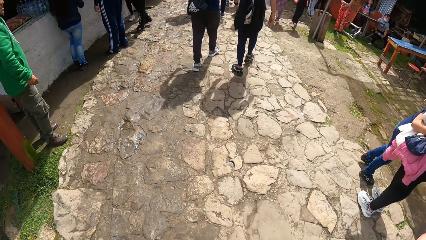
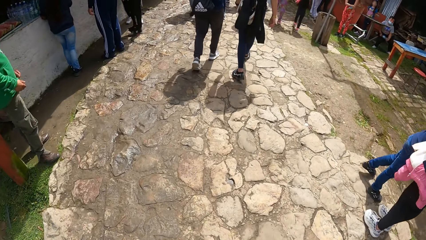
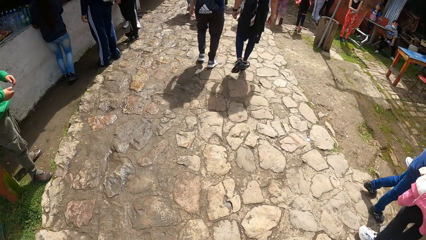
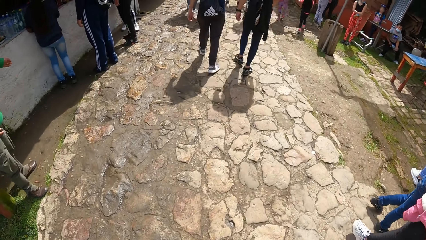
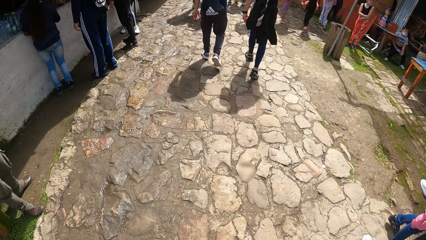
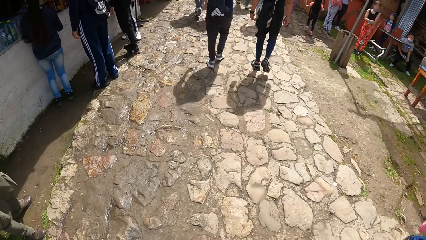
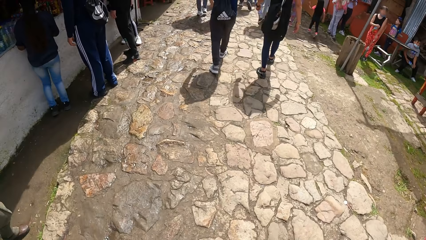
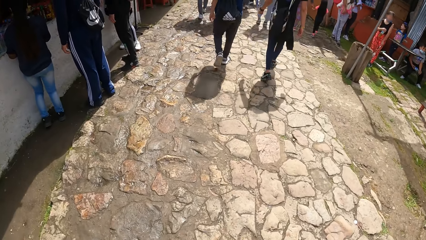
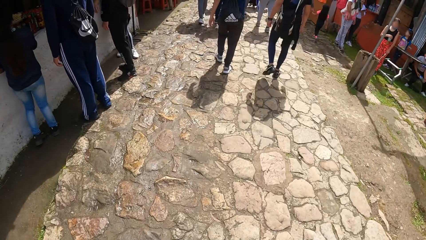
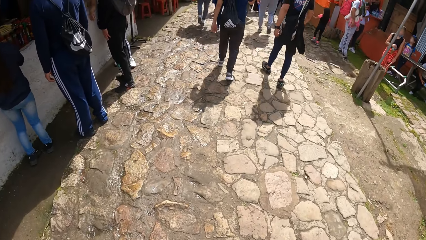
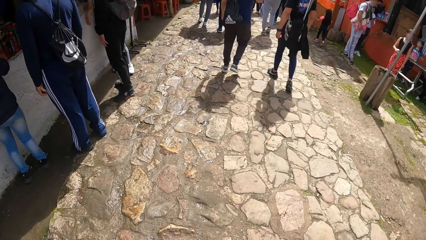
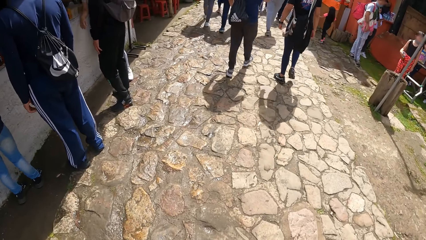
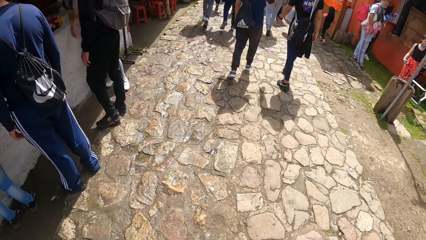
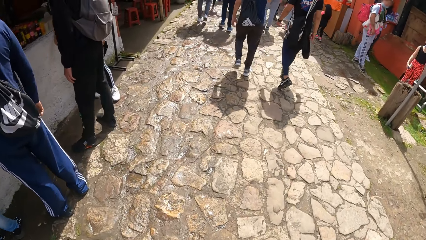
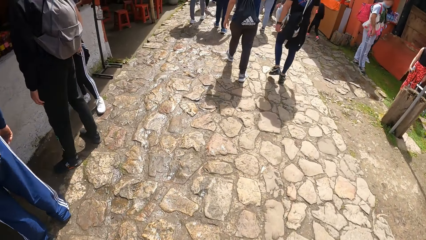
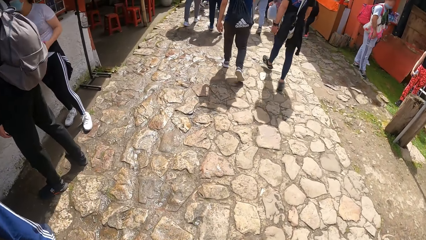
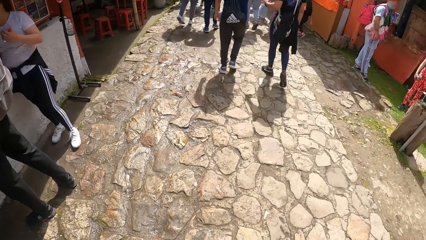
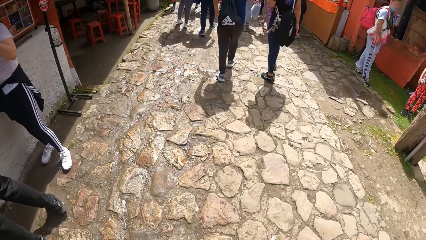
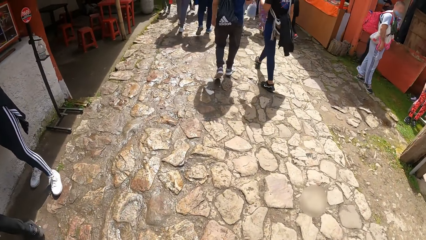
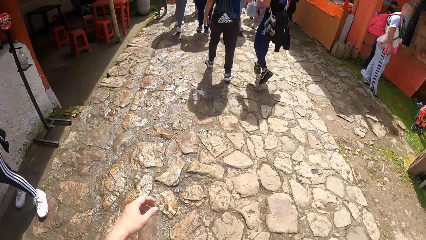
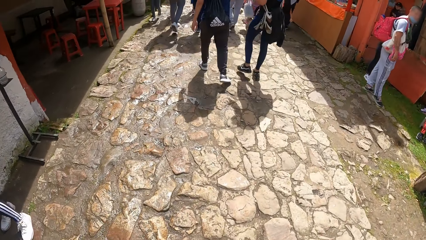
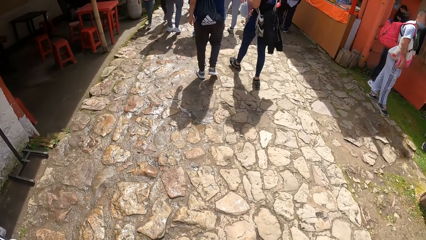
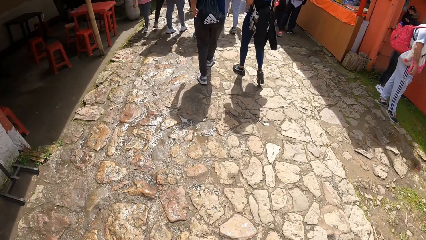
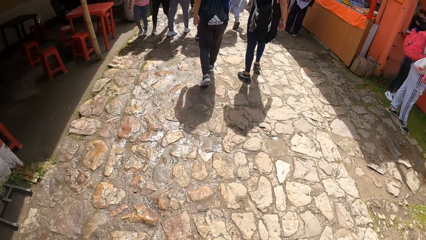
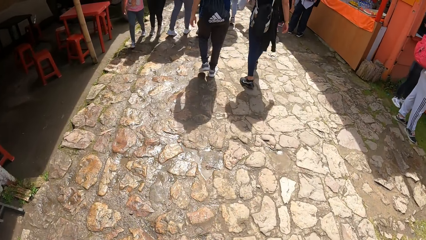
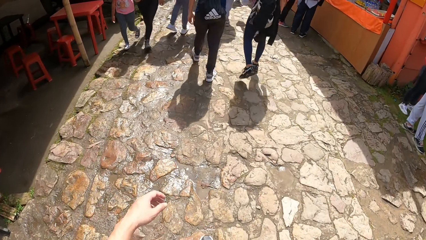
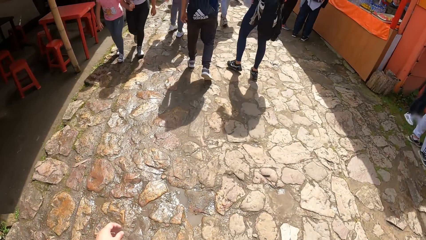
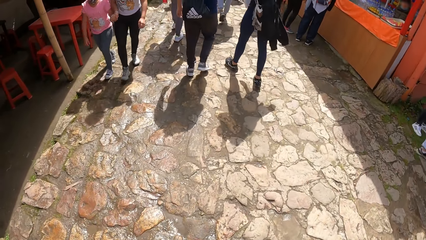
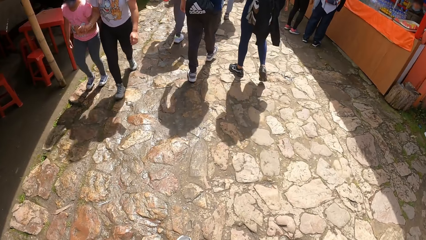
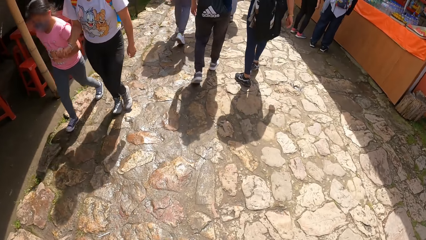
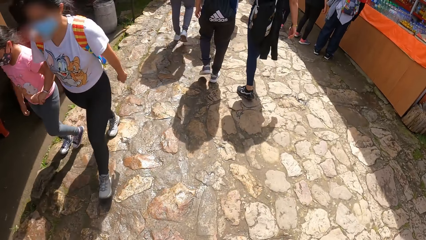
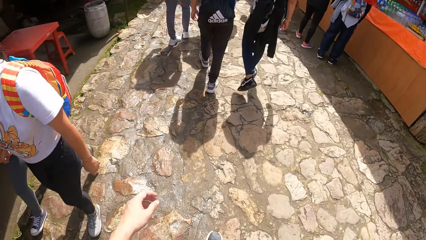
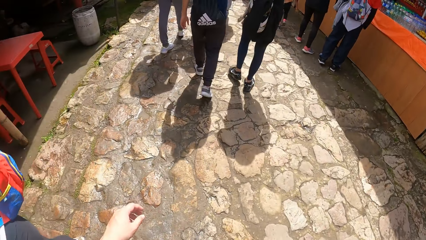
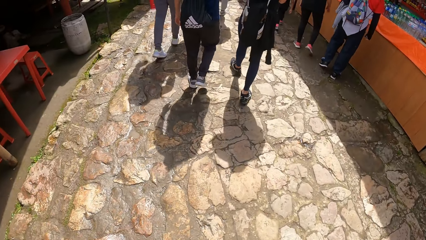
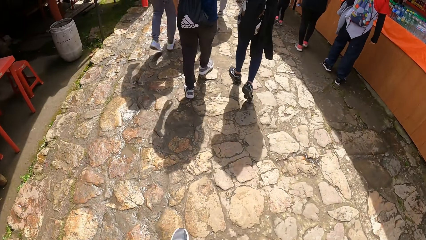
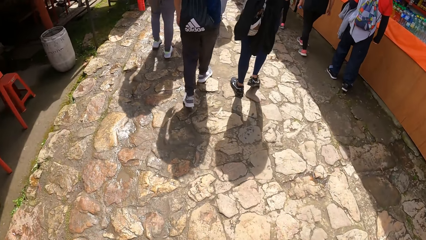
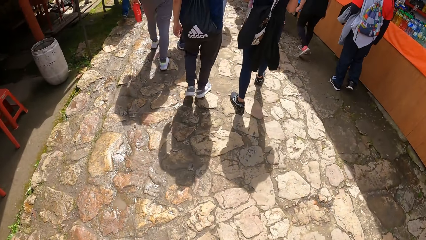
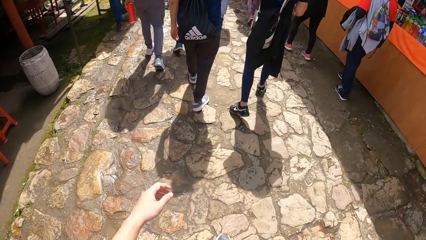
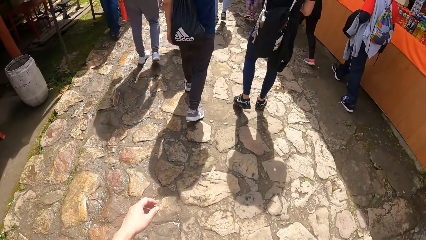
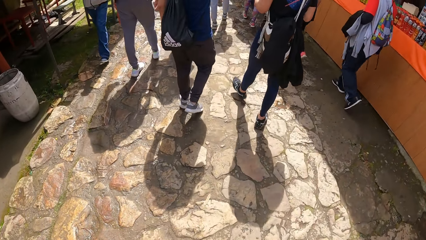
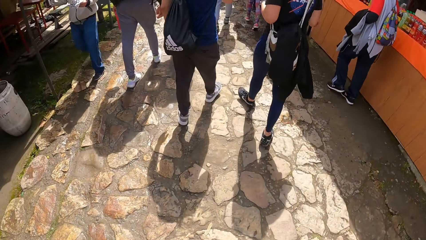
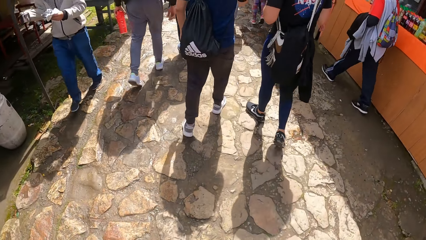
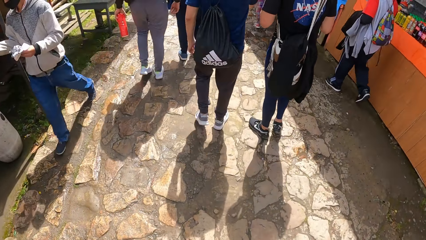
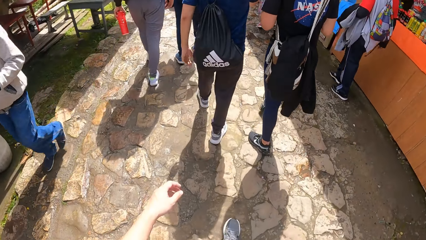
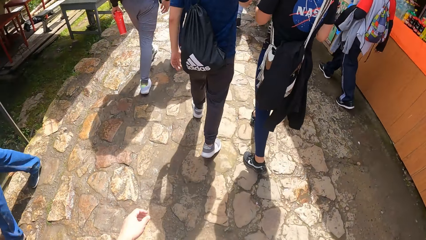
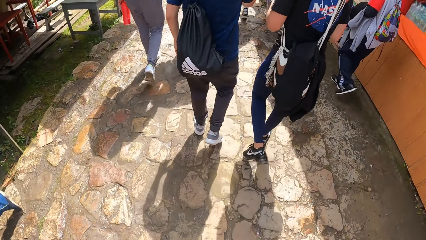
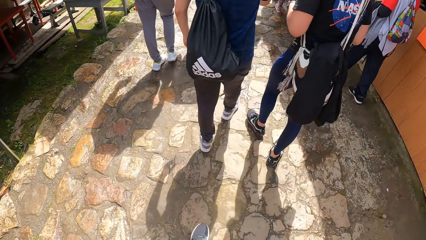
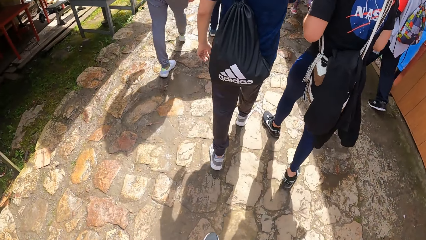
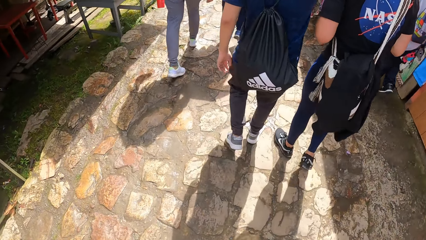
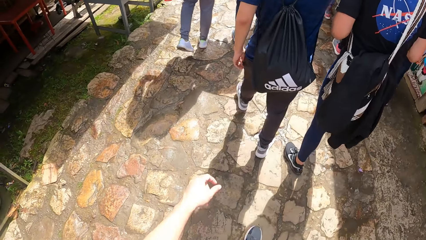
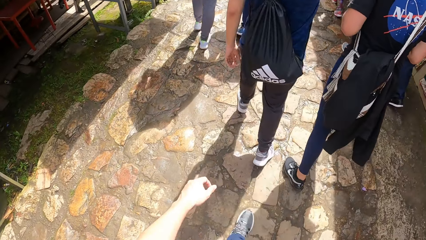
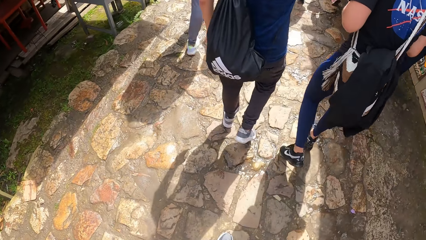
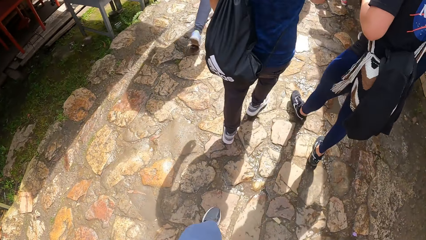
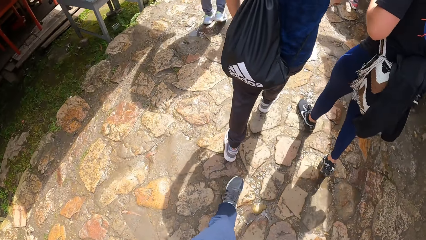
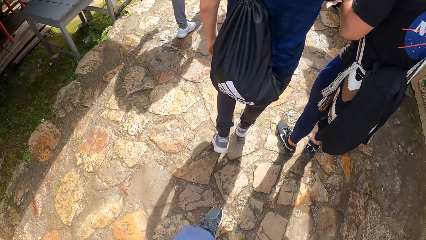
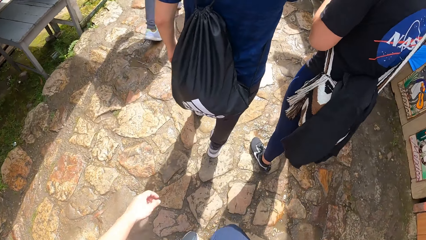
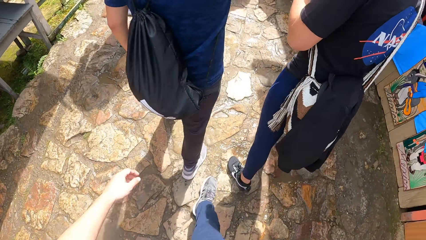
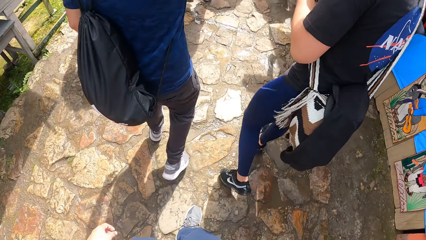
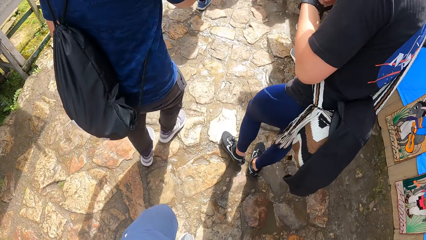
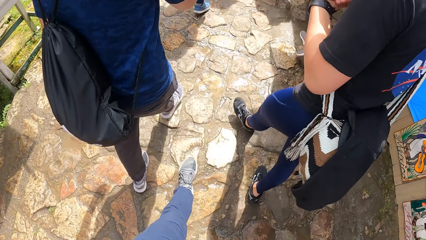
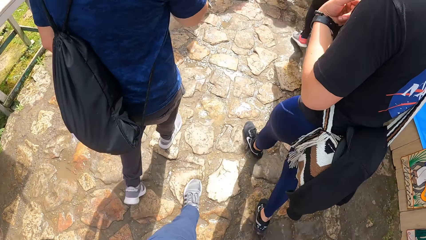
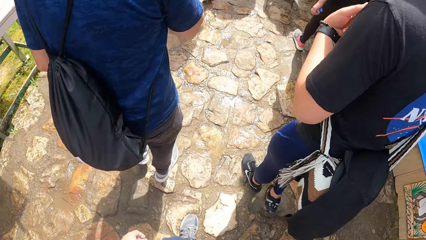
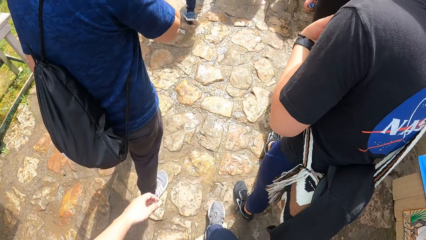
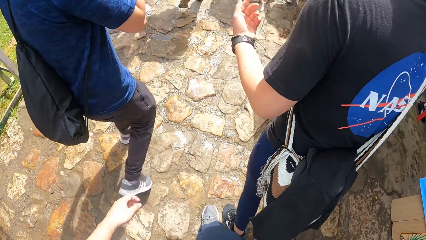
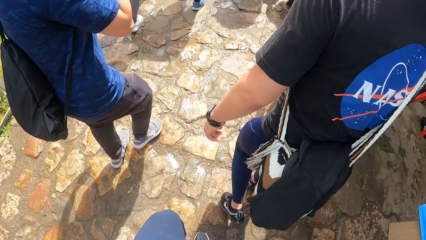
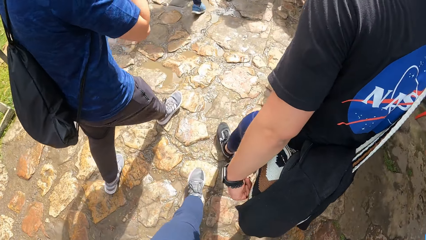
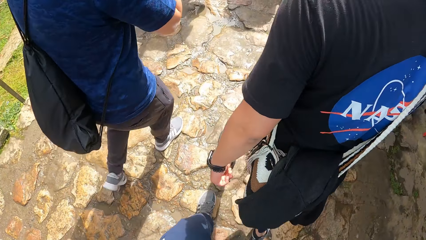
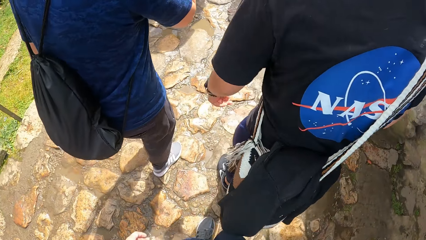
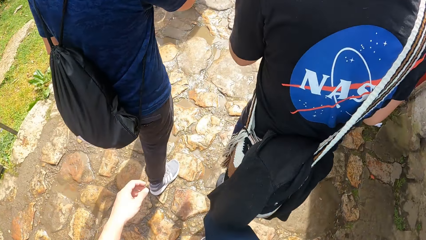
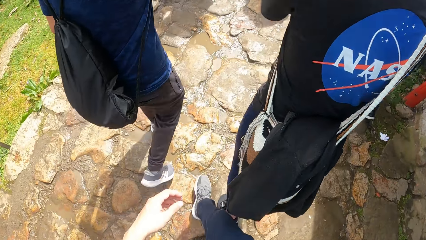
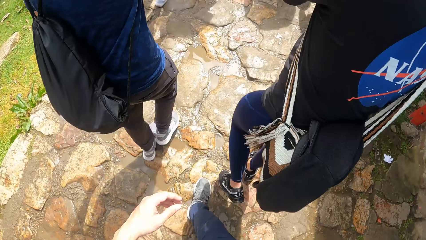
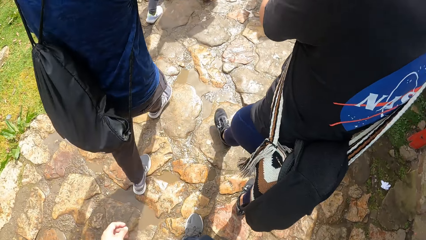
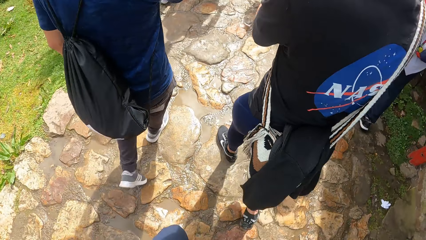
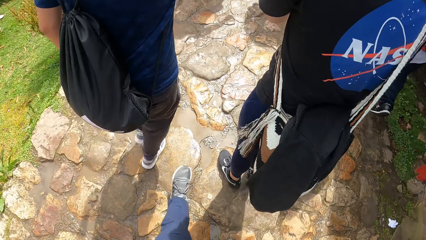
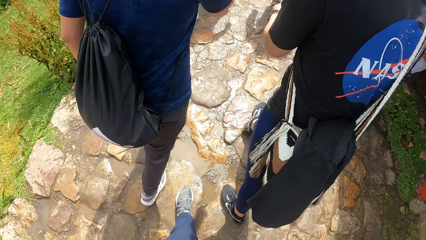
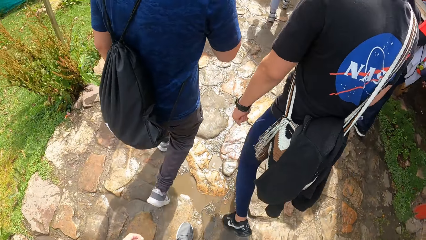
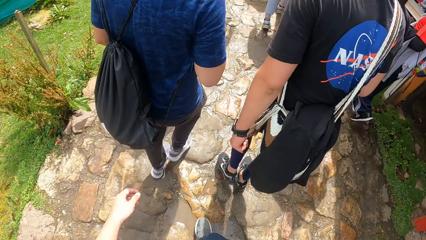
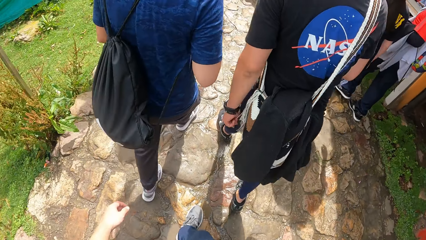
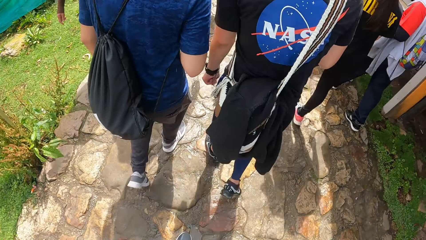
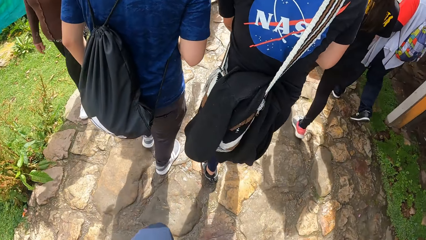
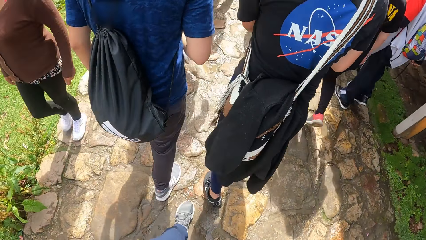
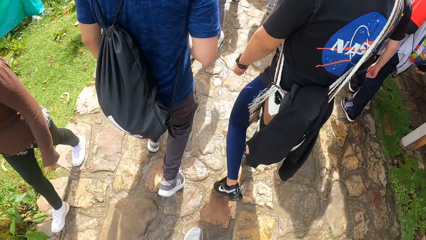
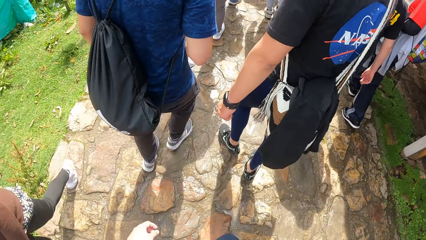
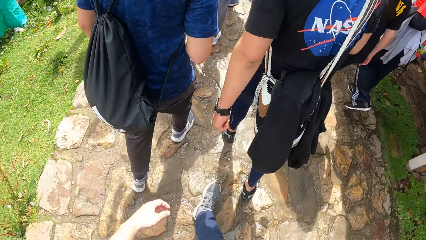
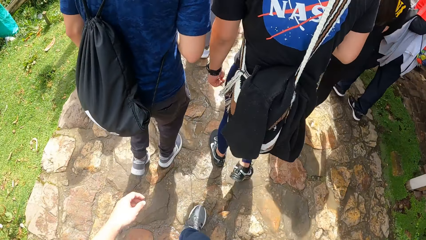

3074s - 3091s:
A man walks. The camera wearer swings her left hand. She moves her hand. She walks.
